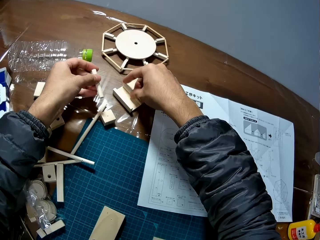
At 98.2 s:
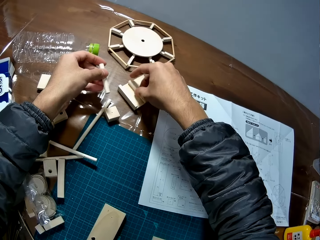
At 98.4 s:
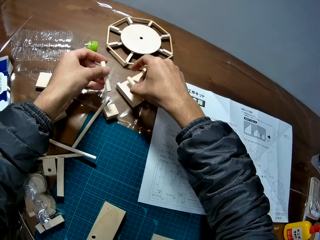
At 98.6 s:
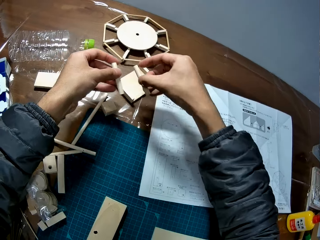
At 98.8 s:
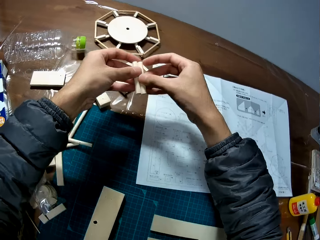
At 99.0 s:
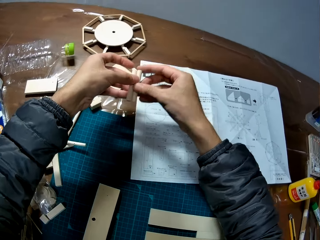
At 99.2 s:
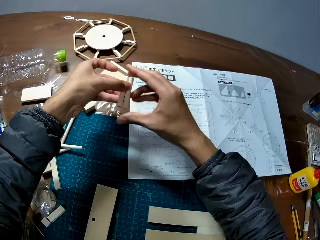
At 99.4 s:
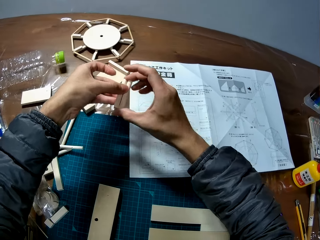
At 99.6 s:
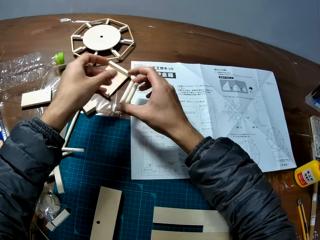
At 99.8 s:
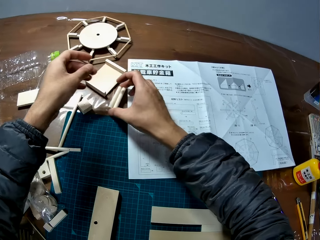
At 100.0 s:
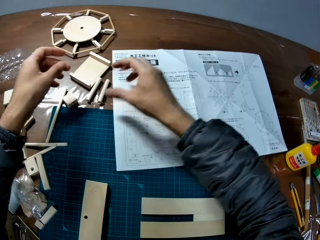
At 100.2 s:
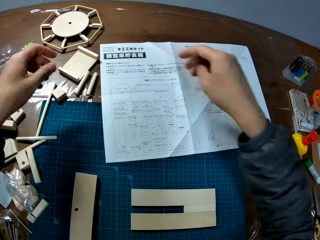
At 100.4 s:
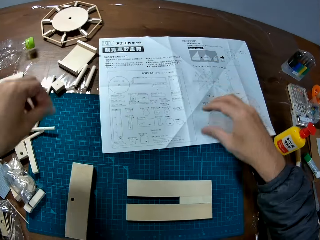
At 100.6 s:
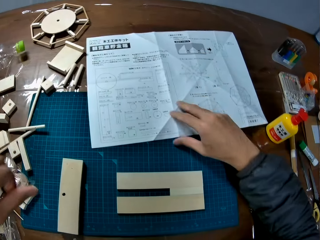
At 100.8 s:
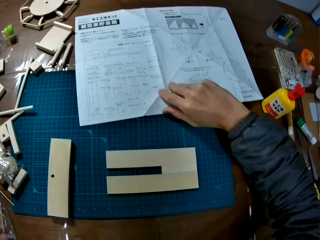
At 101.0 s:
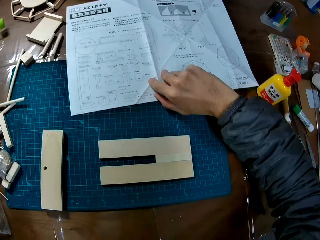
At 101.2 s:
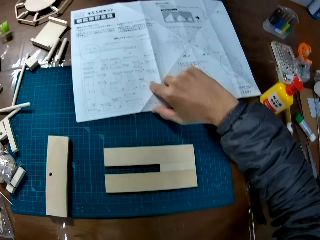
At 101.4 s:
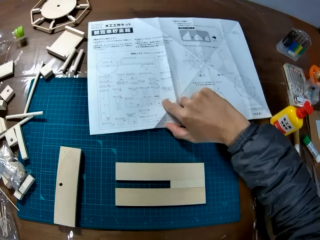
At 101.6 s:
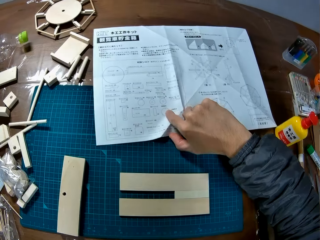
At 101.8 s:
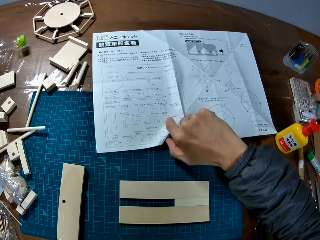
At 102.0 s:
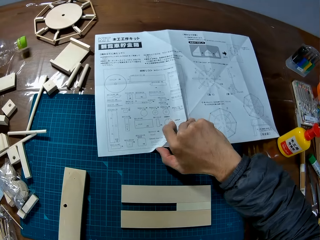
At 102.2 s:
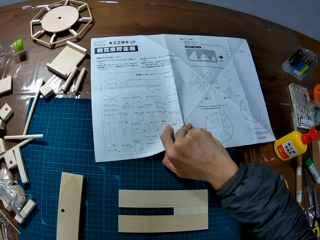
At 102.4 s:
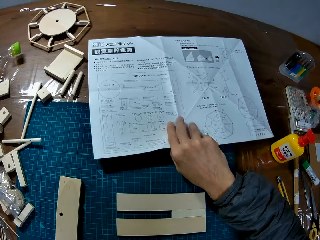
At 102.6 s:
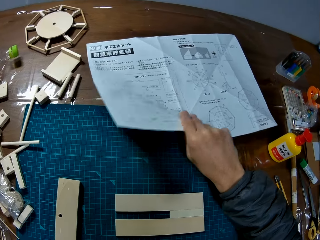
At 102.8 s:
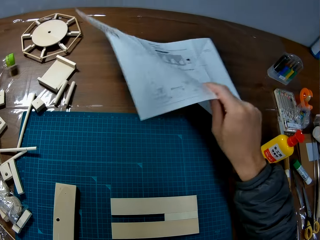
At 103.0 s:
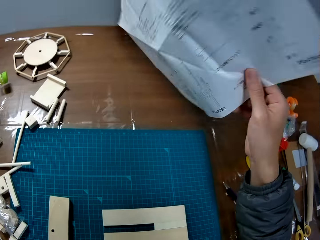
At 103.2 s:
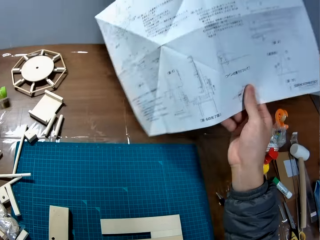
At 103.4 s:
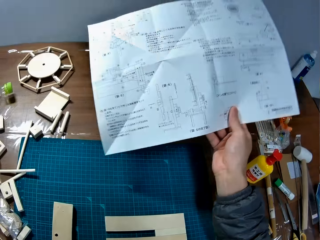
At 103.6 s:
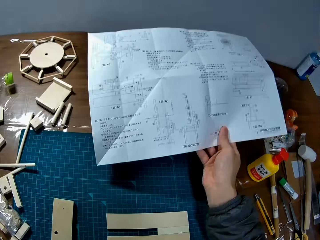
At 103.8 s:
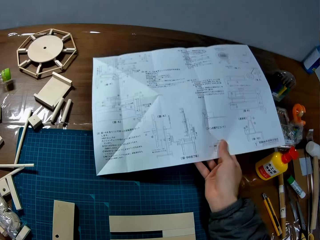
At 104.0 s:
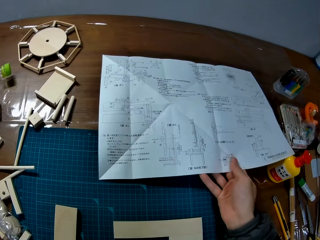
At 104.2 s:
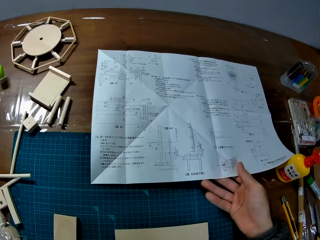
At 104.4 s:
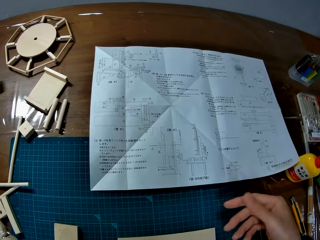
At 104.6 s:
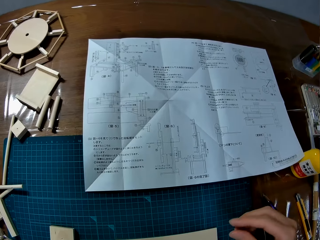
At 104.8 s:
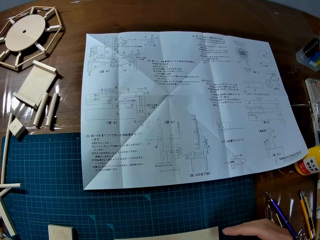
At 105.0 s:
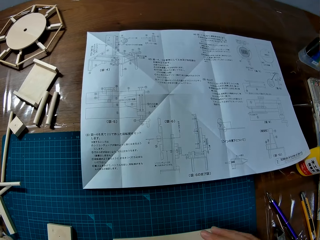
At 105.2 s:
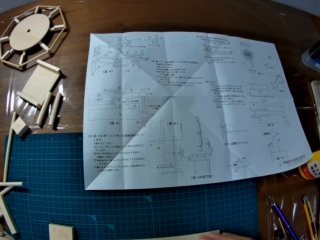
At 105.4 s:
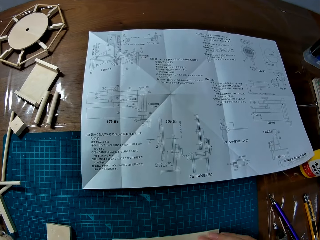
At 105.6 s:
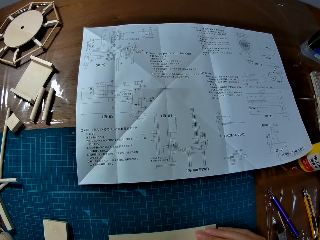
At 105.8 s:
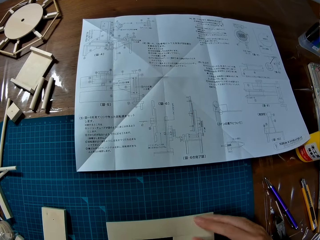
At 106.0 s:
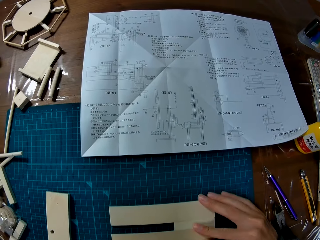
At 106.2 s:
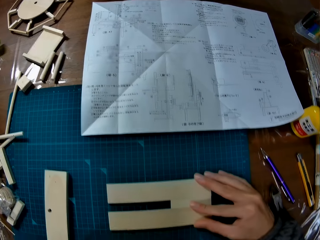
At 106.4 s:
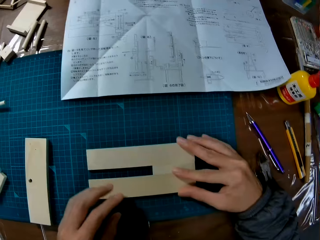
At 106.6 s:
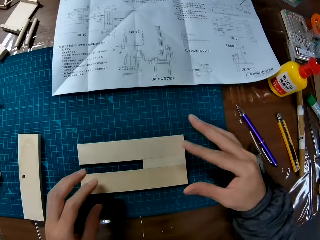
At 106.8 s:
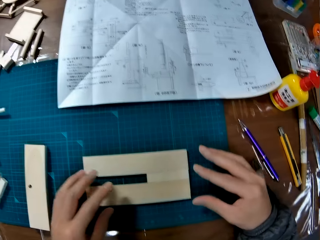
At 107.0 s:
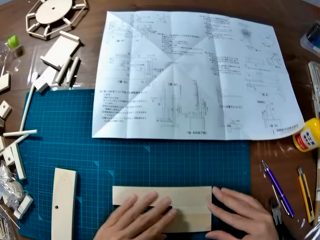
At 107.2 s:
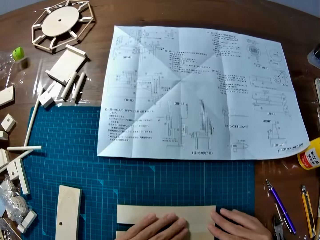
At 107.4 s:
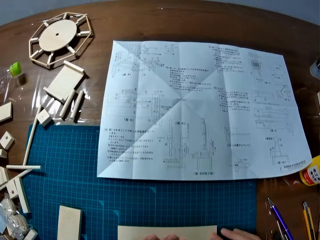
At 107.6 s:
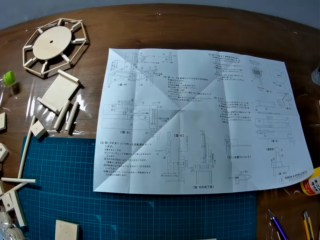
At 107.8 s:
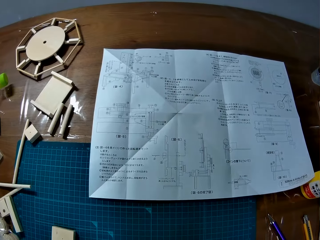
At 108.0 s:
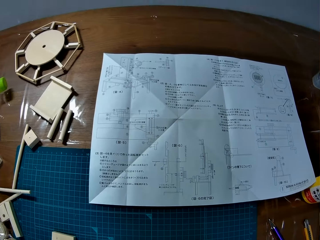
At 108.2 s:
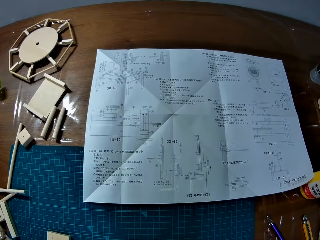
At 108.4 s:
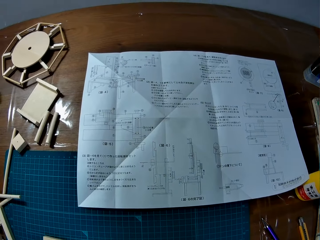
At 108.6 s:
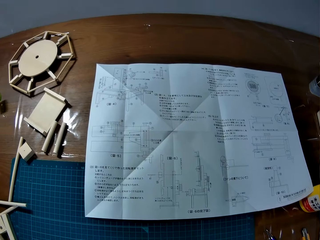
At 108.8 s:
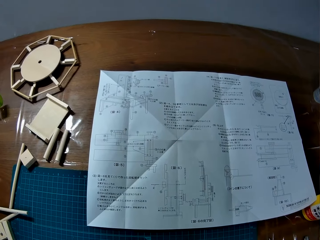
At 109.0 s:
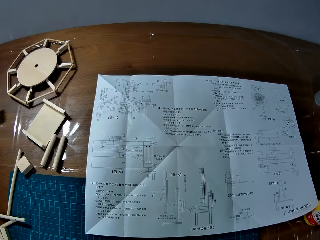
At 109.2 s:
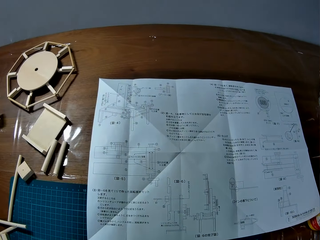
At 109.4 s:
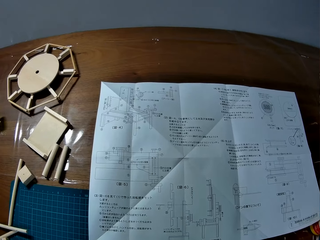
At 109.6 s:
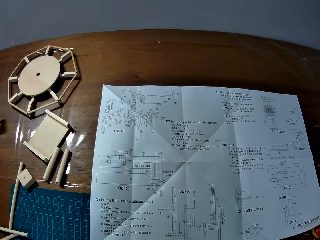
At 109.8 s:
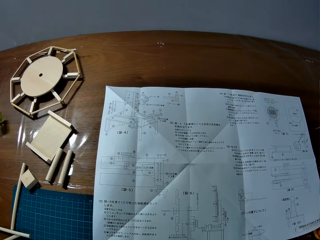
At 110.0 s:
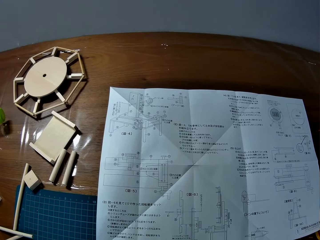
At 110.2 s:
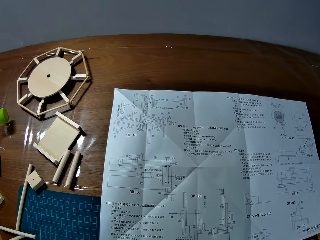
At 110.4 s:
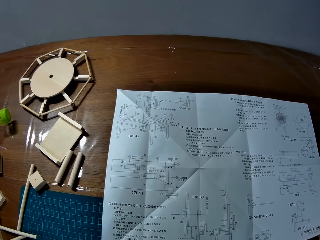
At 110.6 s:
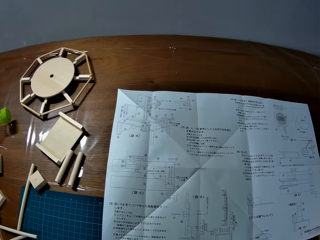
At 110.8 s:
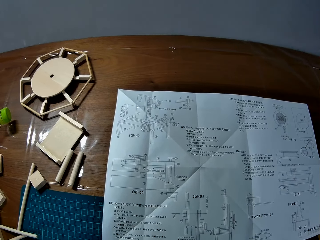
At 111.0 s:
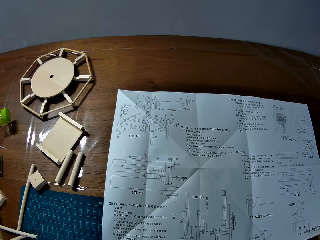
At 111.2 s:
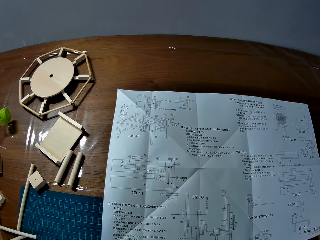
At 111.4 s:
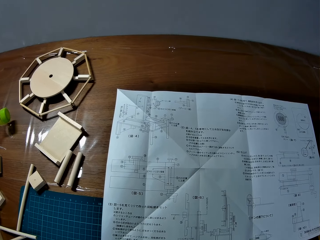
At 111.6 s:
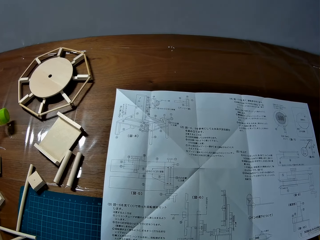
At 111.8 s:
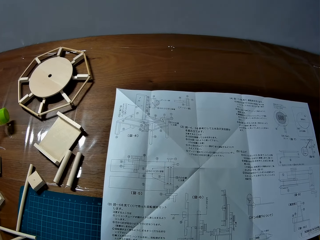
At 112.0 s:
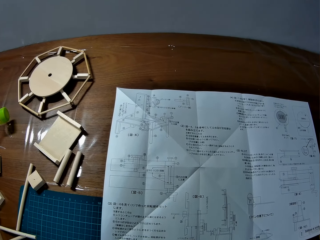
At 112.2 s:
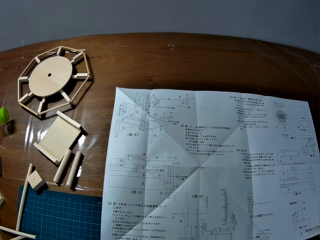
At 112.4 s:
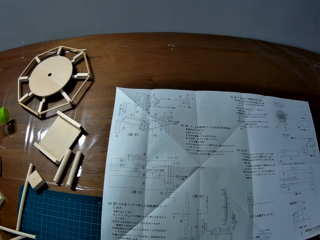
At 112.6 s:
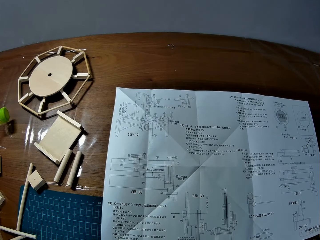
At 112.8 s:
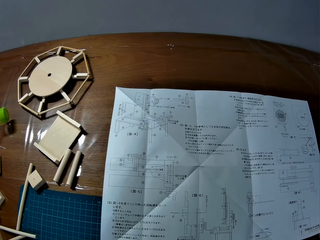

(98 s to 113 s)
The camera wearer places the puzzle piece or model material on another puzzle piece or modelling material piece. He pulls the model materials off the modelling material piece. He drops the puzzle pieces on the table. He picks up the modelling manual, flips the modelling manual upside down and puts the modelling manual on the table. He adjusts the puzzle pieces on the table. He holds the modelling material piece with both hands.

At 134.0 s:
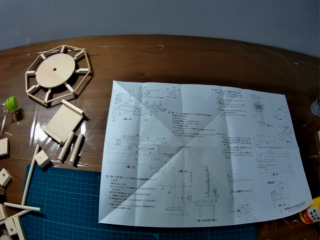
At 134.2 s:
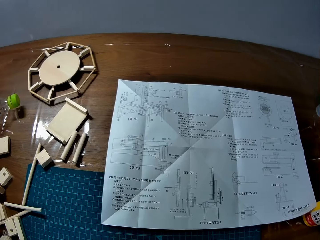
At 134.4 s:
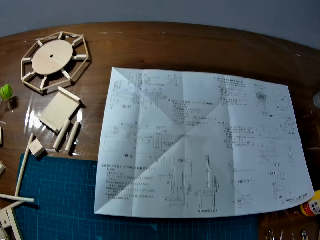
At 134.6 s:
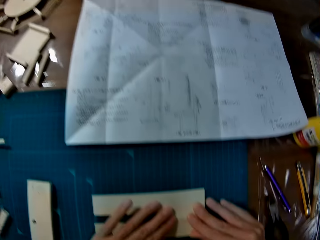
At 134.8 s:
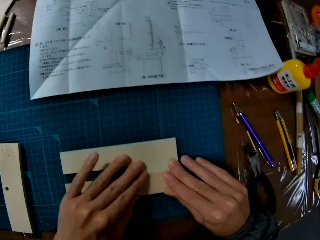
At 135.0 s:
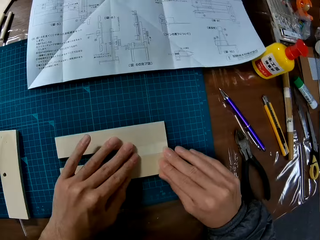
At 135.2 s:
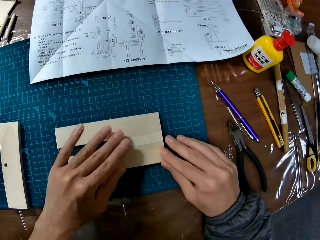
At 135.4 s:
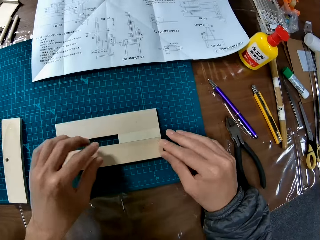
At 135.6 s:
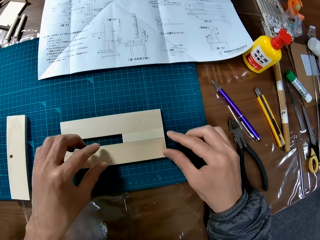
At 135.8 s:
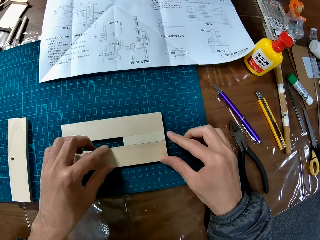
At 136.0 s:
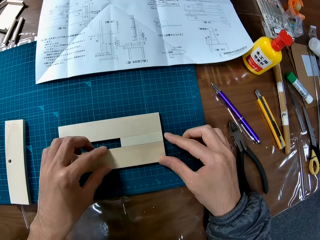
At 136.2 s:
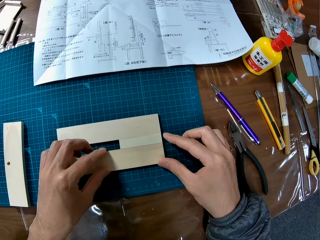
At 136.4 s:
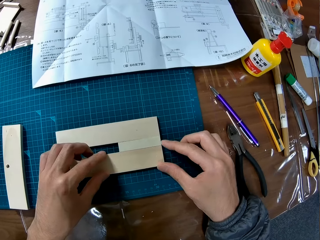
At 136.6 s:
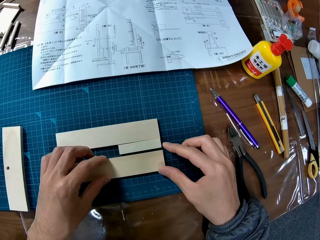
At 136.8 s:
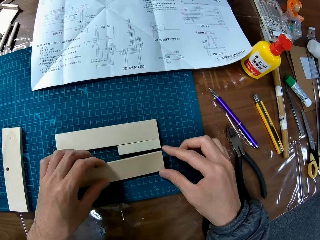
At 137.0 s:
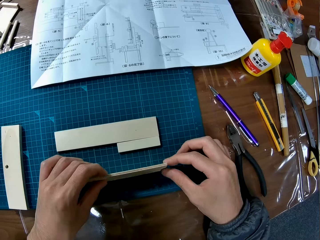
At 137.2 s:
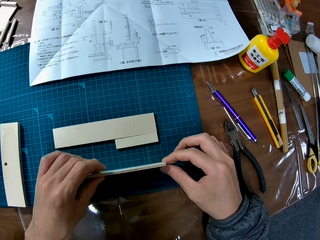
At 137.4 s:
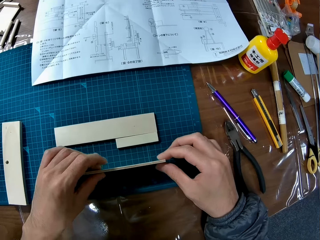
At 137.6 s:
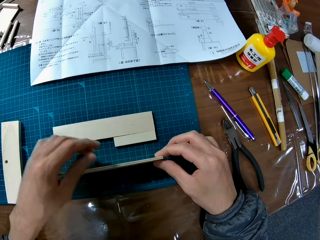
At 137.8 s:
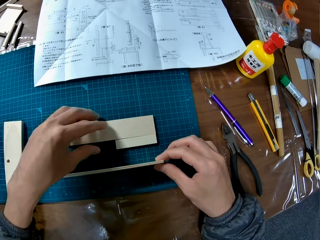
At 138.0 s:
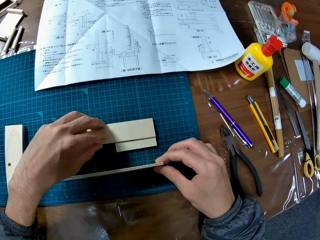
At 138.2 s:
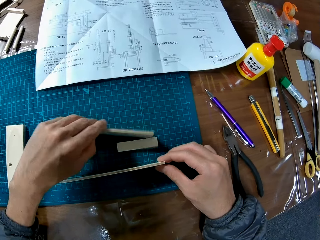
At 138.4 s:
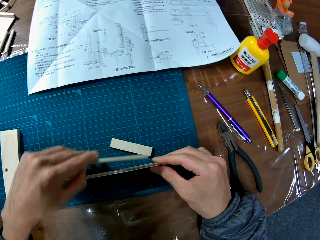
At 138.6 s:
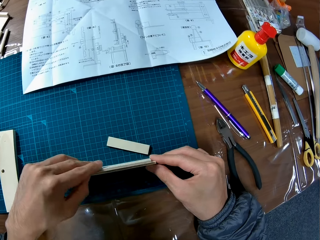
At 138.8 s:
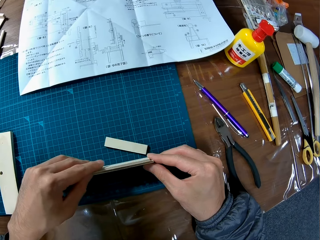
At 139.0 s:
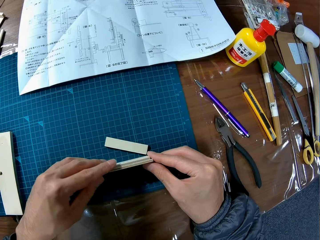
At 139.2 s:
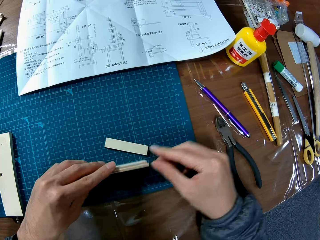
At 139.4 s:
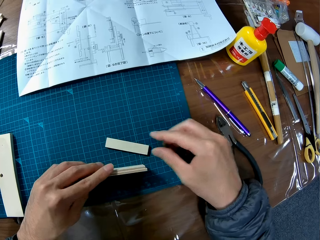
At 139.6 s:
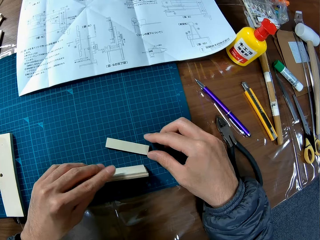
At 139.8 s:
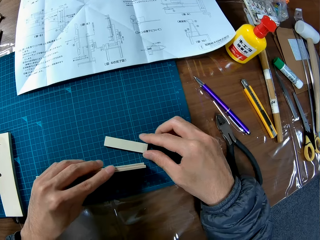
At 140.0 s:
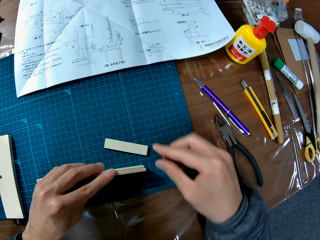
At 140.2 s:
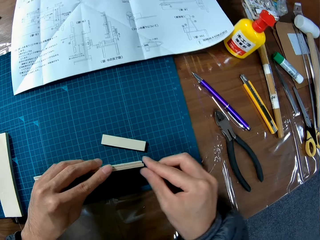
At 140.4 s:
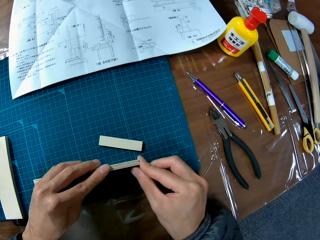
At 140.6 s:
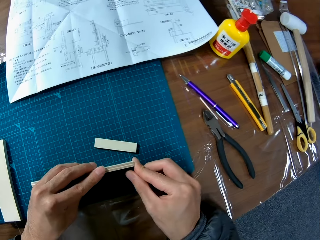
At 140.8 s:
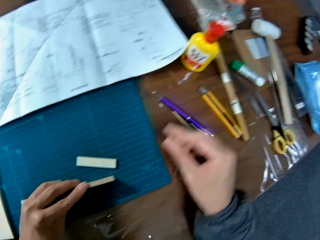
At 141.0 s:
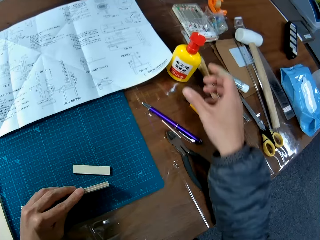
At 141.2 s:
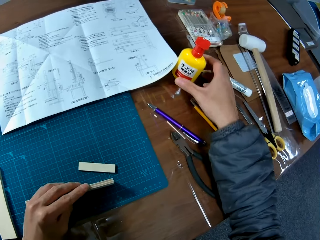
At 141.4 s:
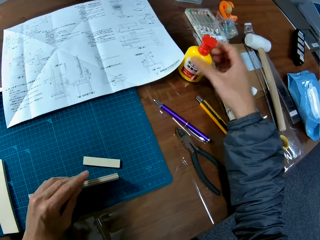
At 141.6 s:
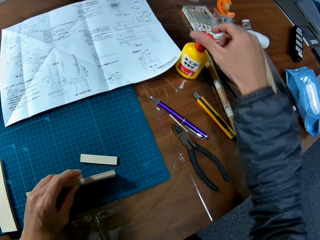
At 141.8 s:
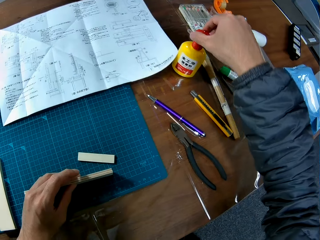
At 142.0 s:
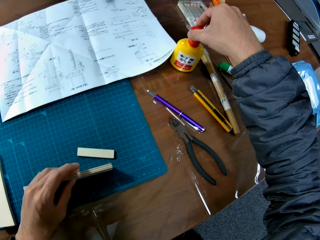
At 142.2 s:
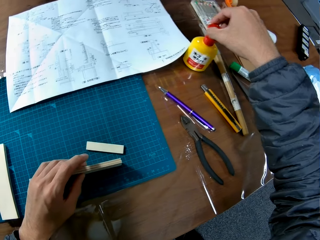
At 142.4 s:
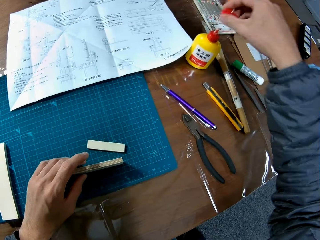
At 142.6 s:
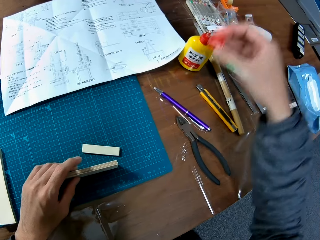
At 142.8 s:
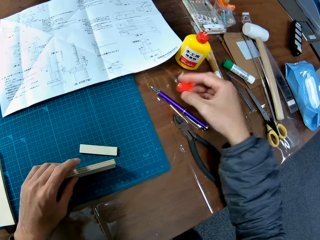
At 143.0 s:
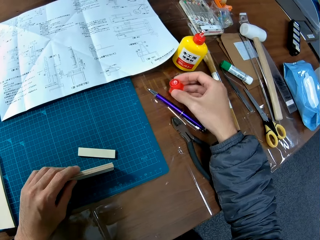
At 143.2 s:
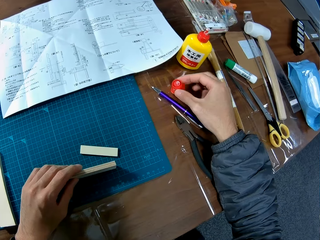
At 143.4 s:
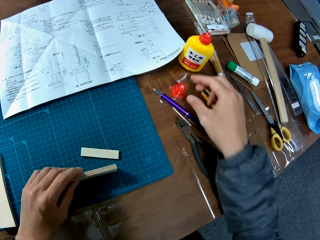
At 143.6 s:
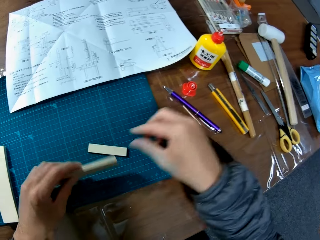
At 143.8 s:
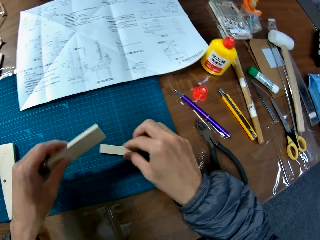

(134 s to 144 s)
The camera wearer stands the puzzle piece on the table. He flips the modelling material piece. He picks up another puzzle piece from the table. He stands the puzzle piece beside the other puzzle piece. He joins the two modelling material pieces. He adjusts the standing puzzle pieces on the table. He holds the modelling material piece with both hands. He opens the glue container. He drops the cover to the glue container on the table.
